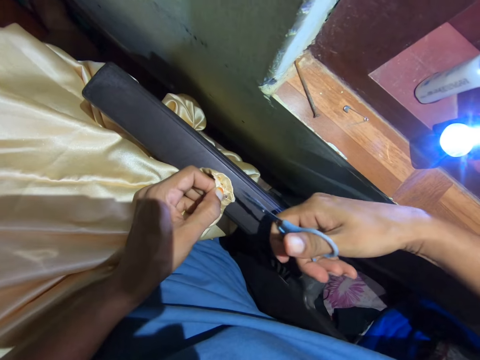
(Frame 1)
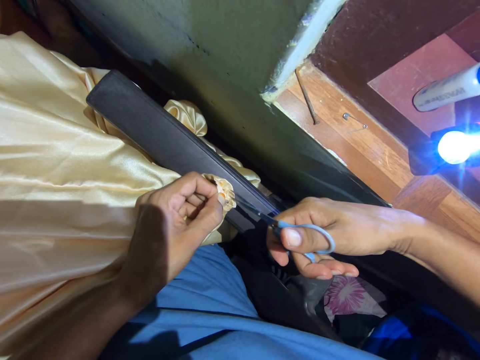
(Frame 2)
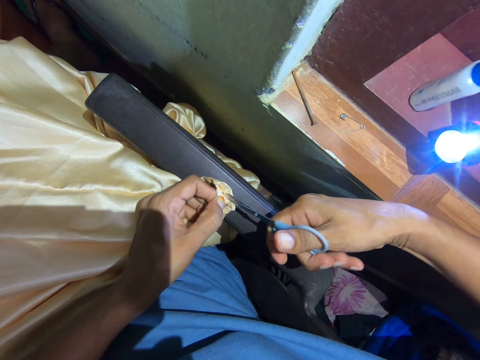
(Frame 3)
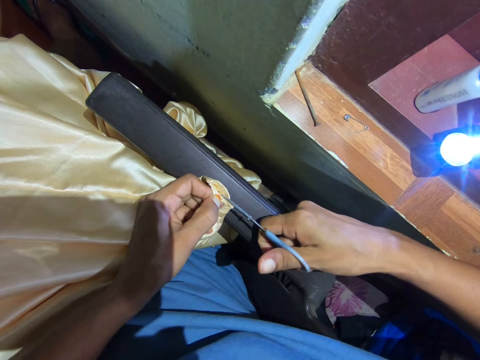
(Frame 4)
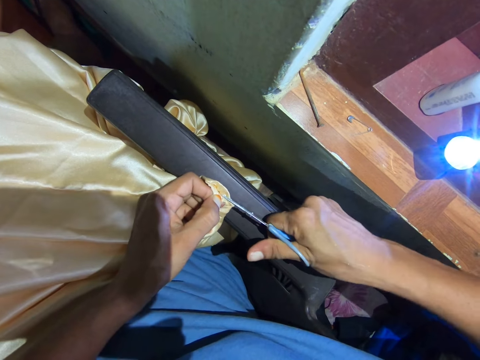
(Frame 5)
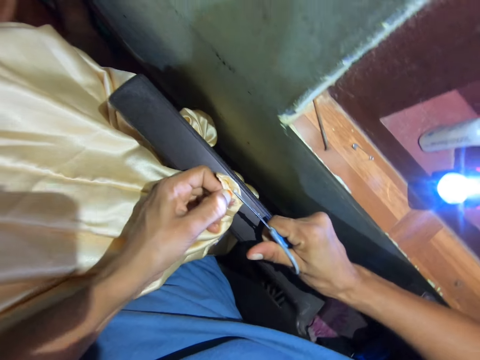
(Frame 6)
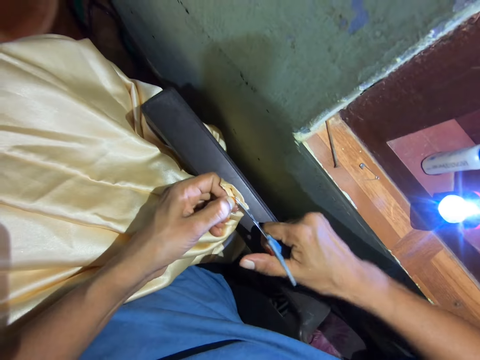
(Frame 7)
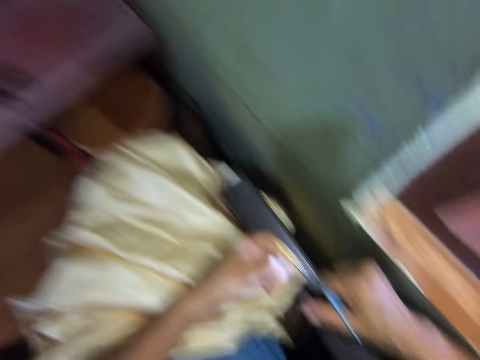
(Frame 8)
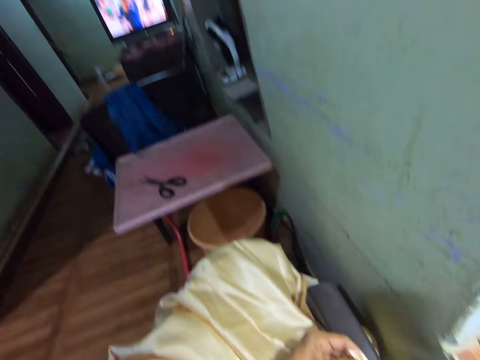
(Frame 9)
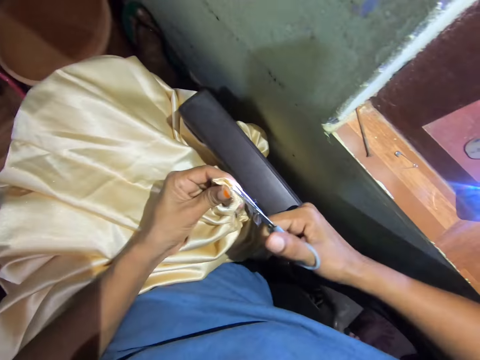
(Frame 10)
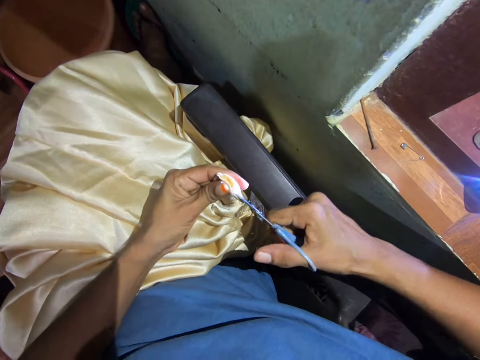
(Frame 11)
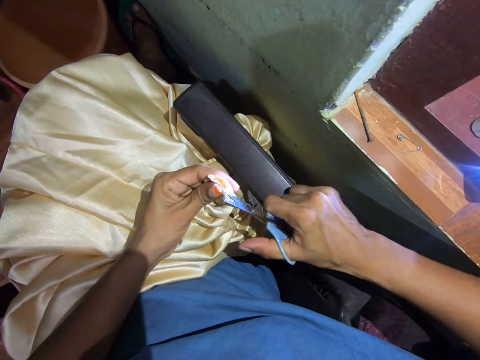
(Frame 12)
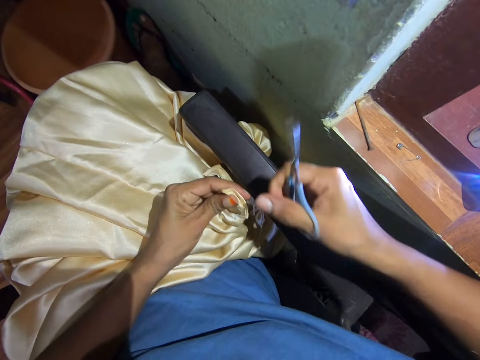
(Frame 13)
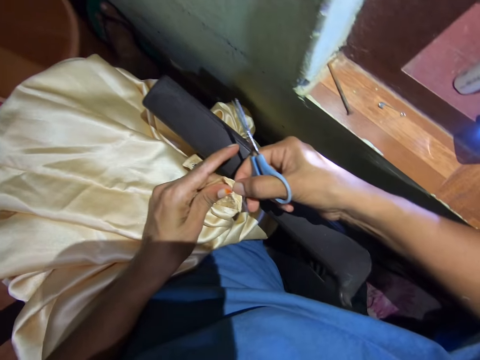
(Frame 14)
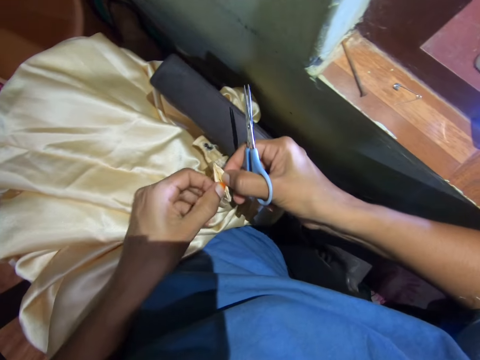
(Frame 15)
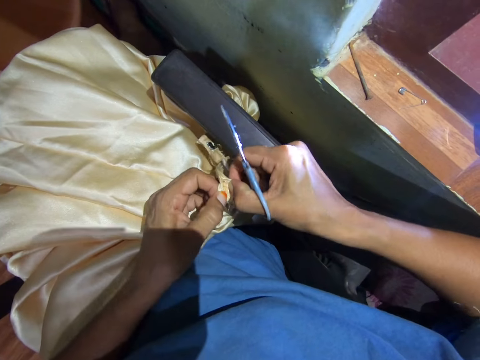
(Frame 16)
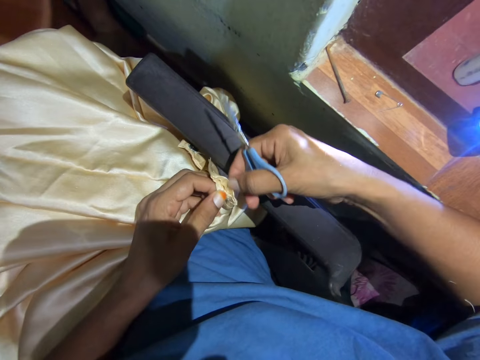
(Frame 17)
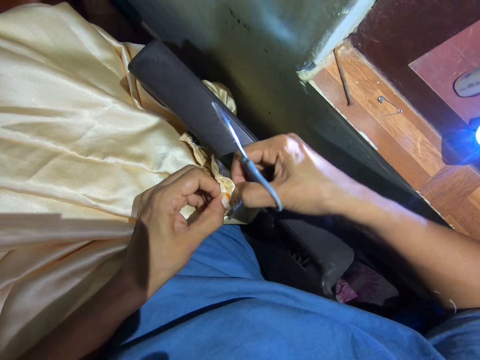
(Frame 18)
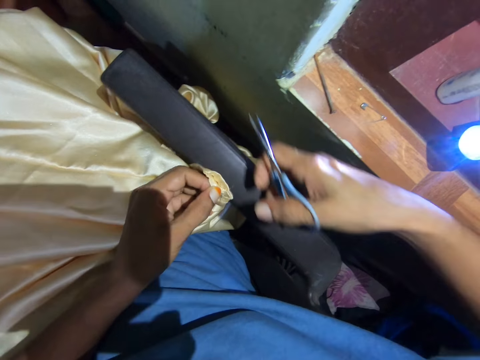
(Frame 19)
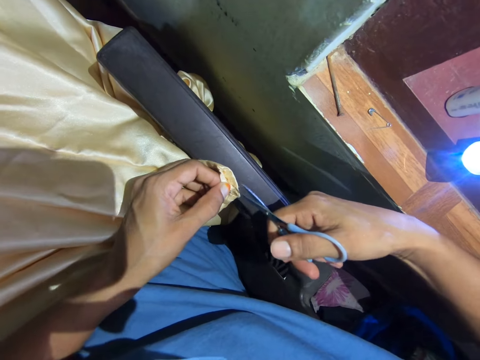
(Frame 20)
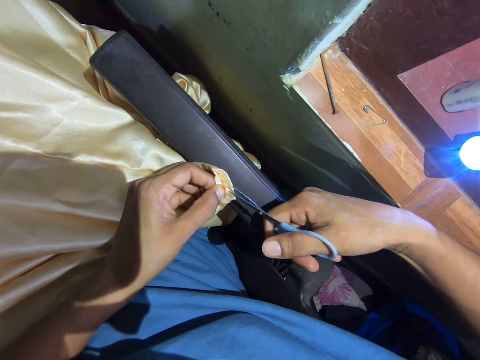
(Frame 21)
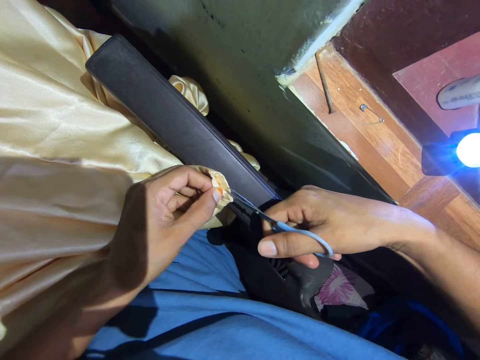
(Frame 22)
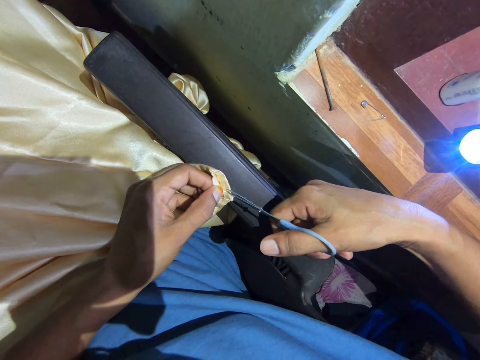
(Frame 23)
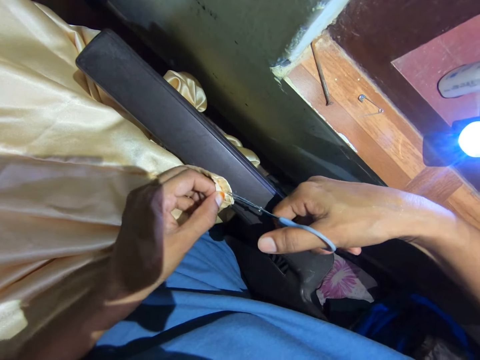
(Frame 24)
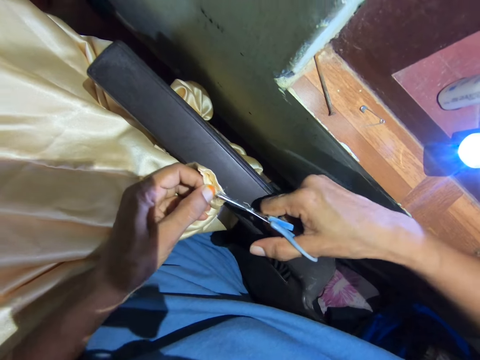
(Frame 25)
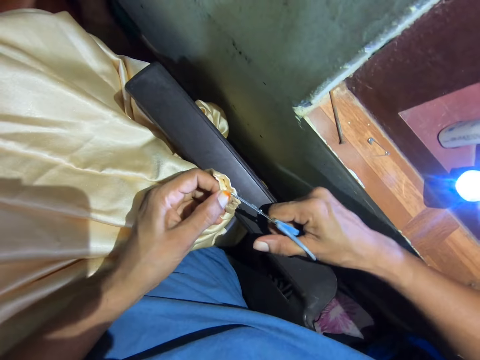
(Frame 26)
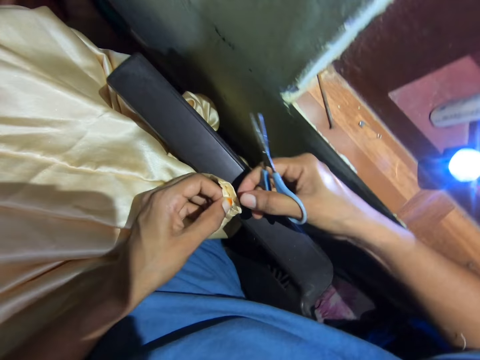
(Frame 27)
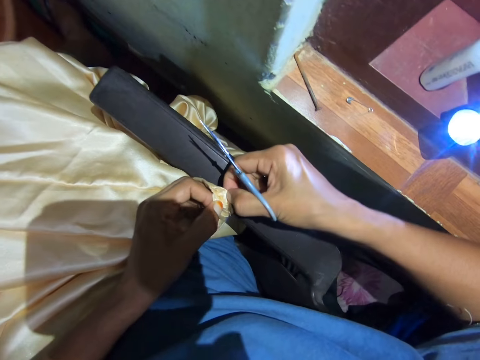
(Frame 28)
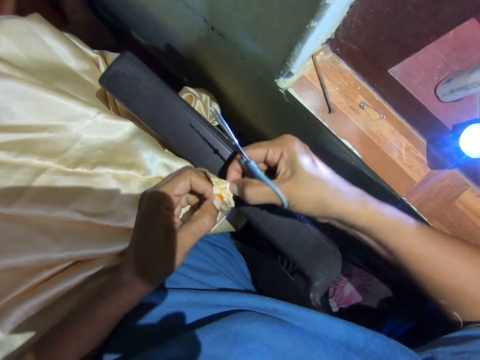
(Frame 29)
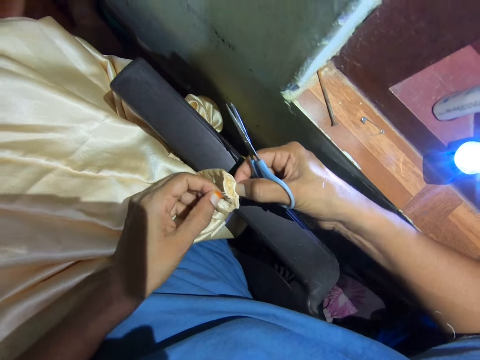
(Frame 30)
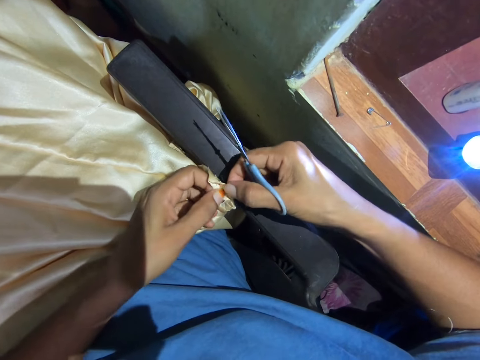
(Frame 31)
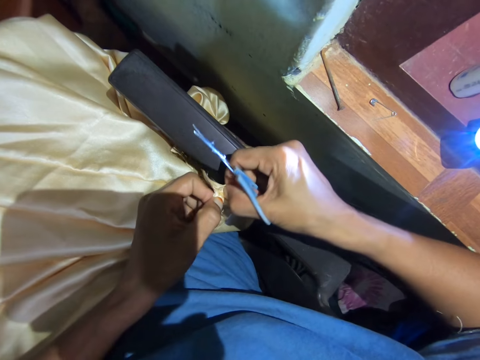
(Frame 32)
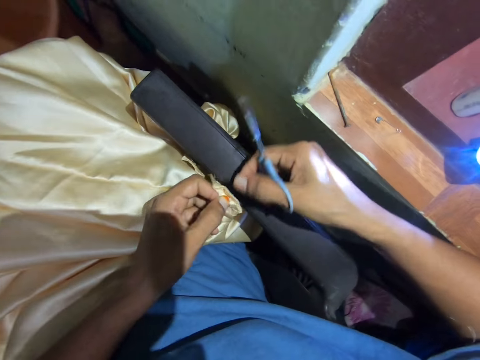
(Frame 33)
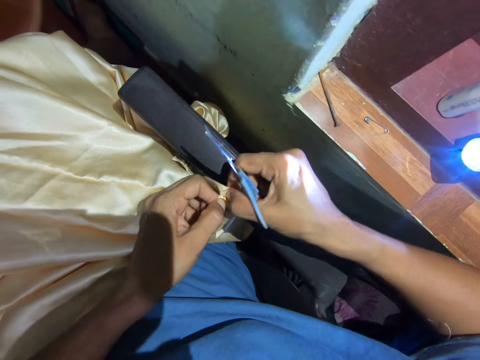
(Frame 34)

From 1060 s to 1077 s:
The camera wearer cuts through the thread. They cut a piece of cloth with a scissor. They look at the television. They cut through the thread. They pull apart the cloth. They hold the cloth. They cut through the thread. They cut a piece of the cloth with the scissor. They pull apart the cloth. They hold the cloth.

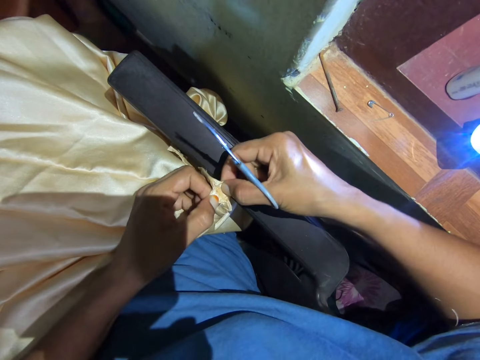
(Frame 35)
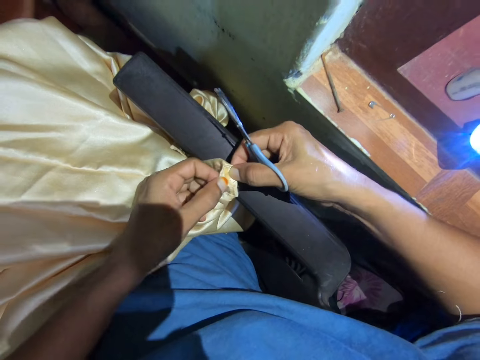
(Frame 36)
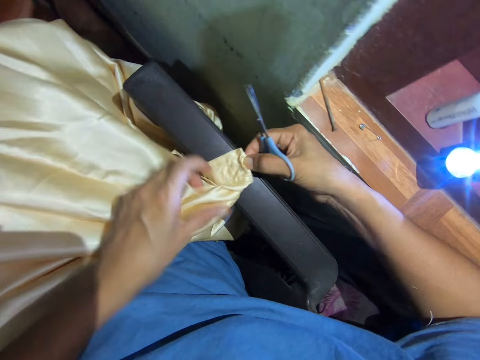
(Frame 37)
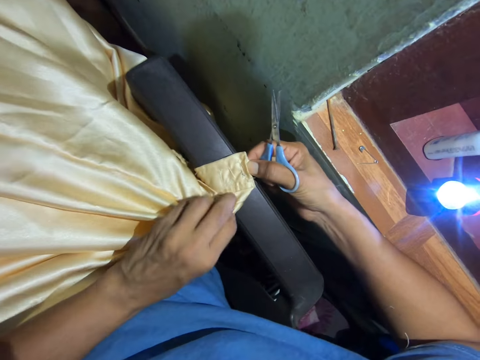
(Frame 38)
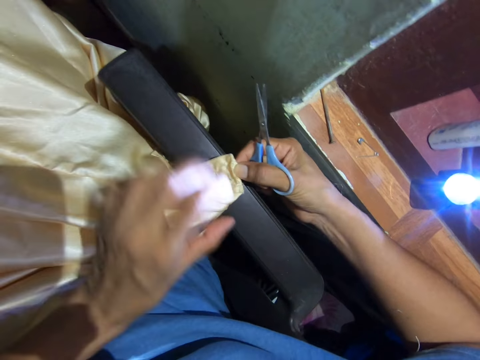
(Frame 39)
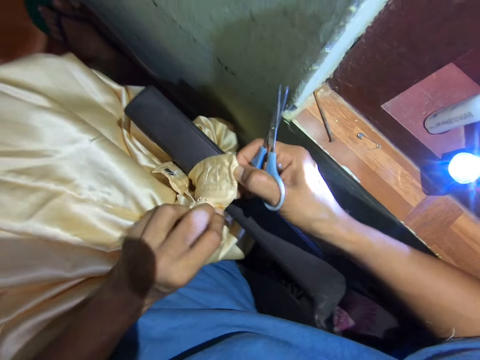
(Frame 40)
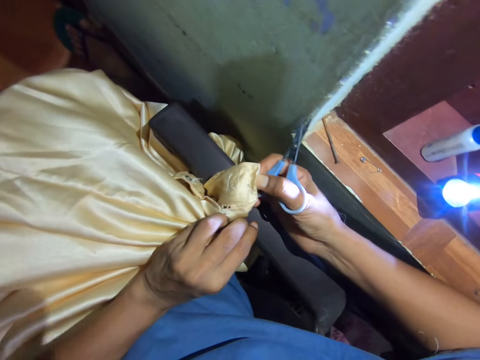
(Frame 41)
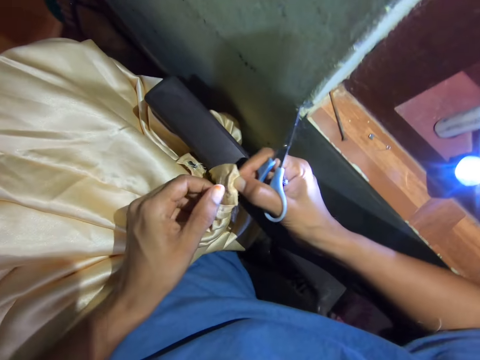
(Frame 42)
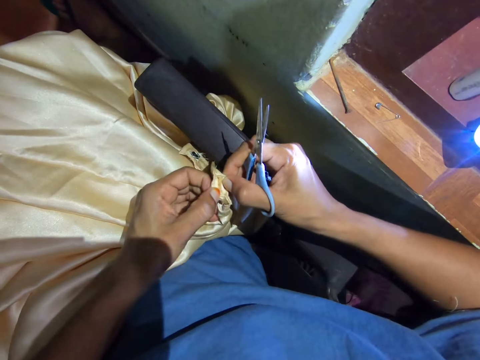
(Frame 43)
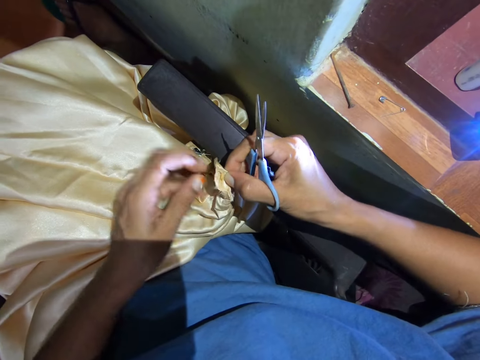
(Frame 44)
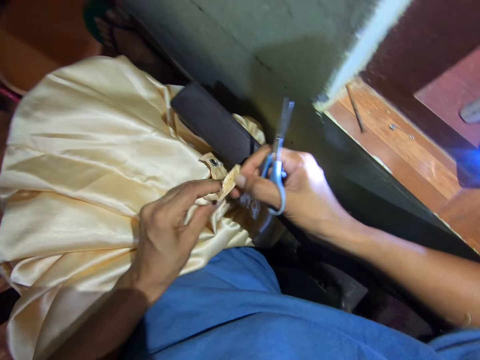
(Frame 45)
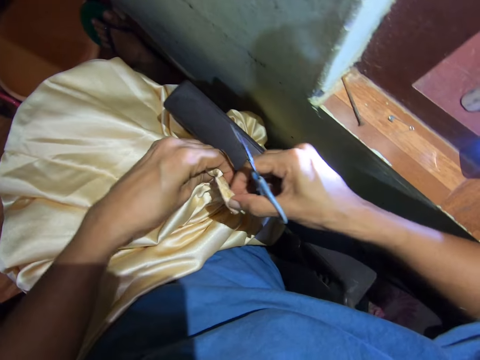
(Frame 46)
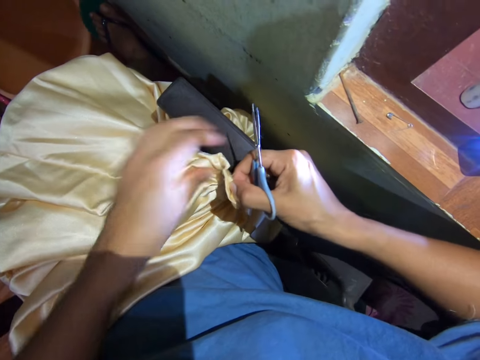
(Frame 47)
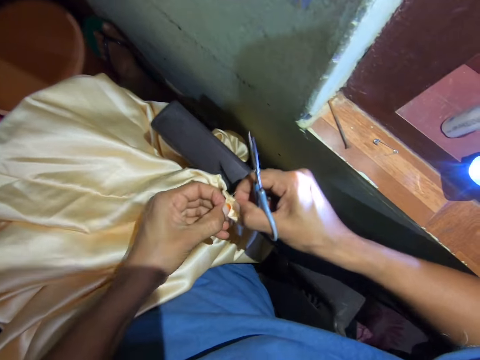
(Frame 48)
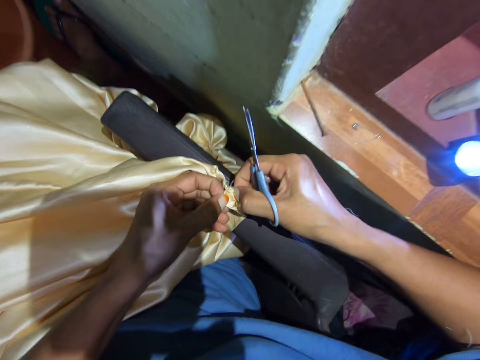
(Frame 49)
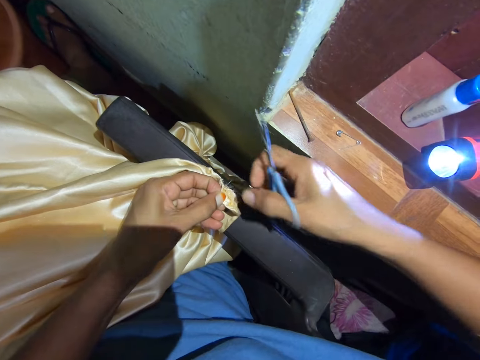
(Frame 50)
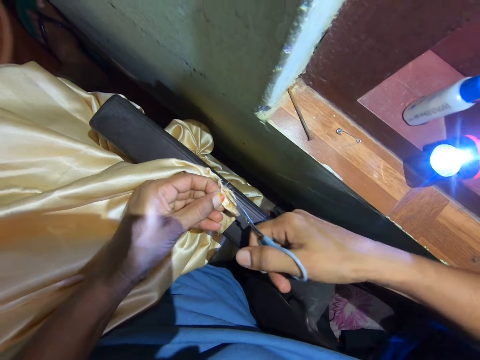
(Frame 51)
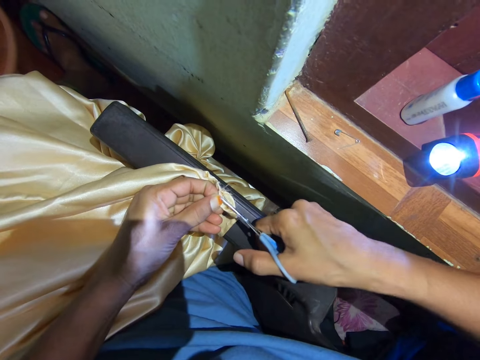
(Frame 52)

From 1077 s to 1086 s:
The camera wearer looks at the cloth. They pull apart the cloth. They turn the cloth. They pull apart the cloth.
